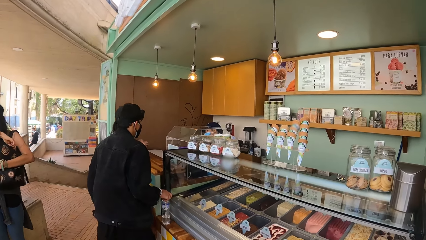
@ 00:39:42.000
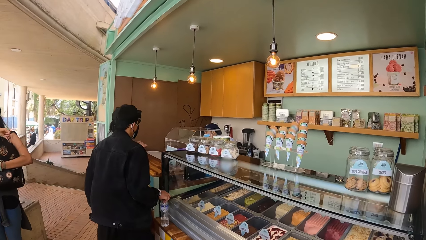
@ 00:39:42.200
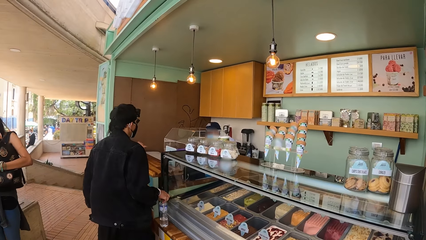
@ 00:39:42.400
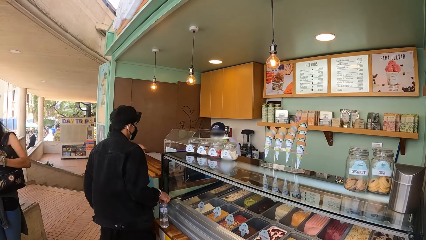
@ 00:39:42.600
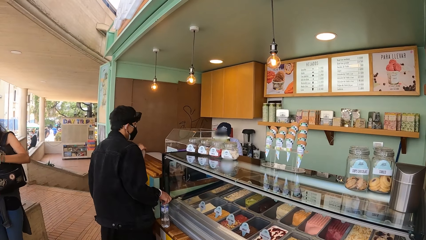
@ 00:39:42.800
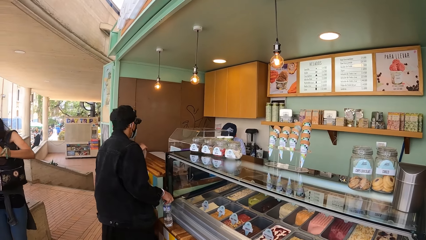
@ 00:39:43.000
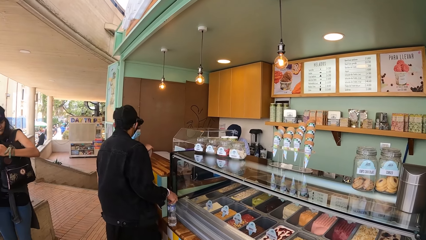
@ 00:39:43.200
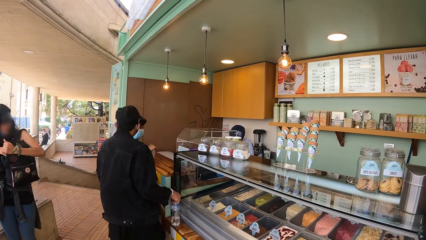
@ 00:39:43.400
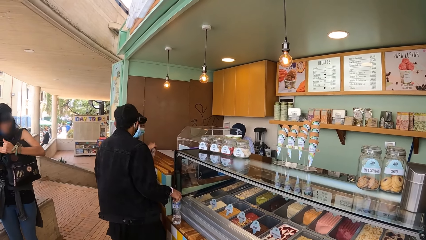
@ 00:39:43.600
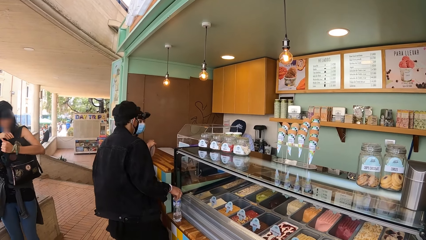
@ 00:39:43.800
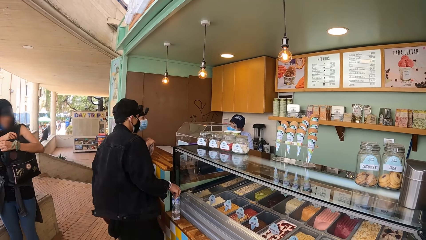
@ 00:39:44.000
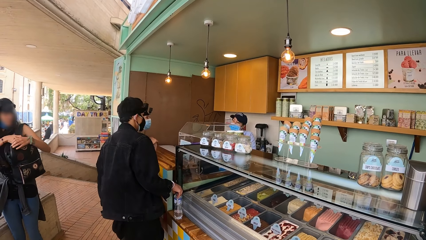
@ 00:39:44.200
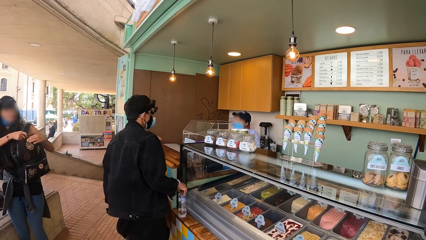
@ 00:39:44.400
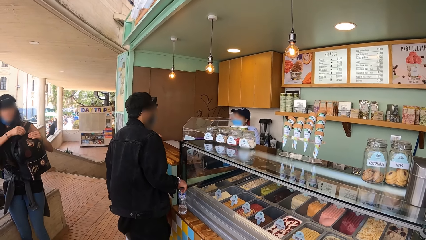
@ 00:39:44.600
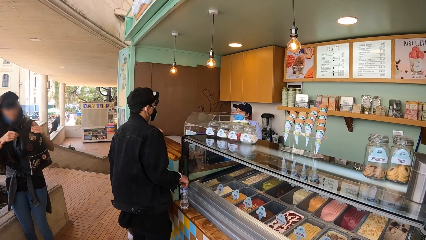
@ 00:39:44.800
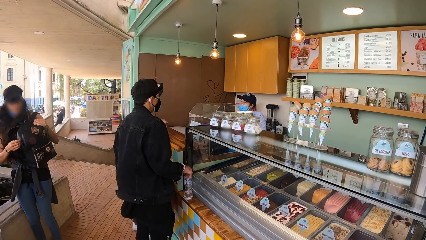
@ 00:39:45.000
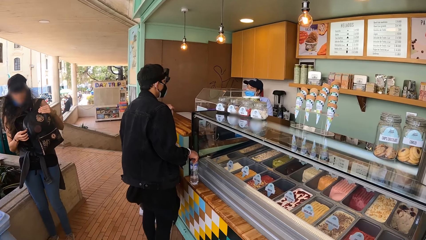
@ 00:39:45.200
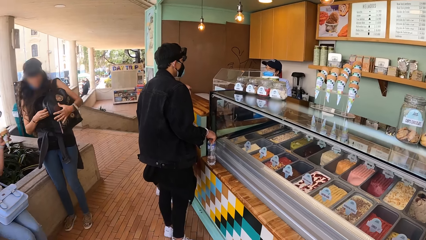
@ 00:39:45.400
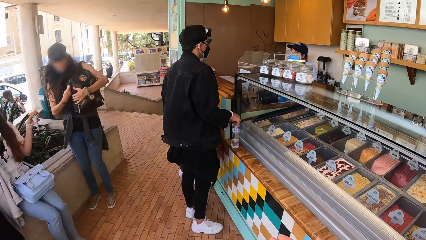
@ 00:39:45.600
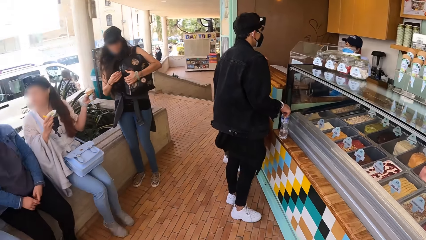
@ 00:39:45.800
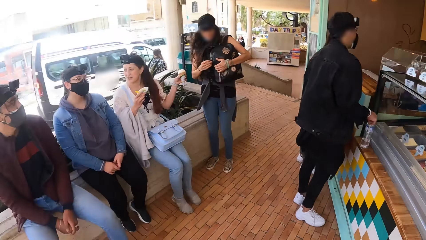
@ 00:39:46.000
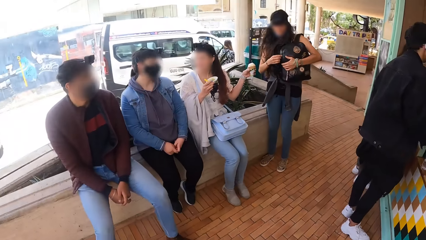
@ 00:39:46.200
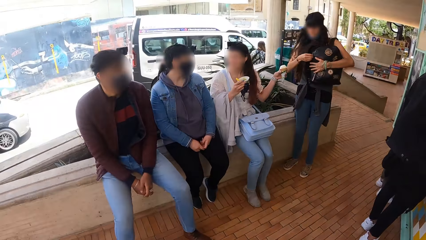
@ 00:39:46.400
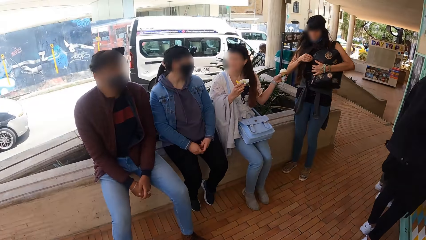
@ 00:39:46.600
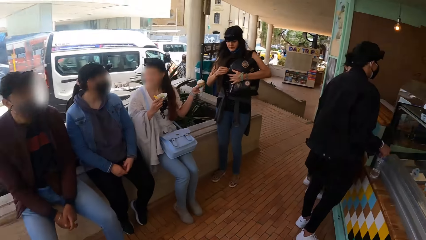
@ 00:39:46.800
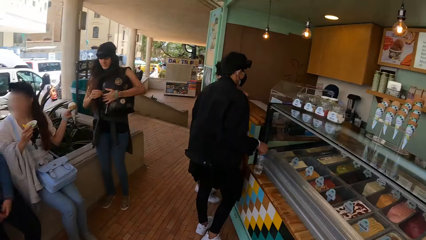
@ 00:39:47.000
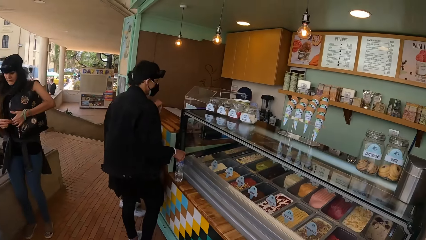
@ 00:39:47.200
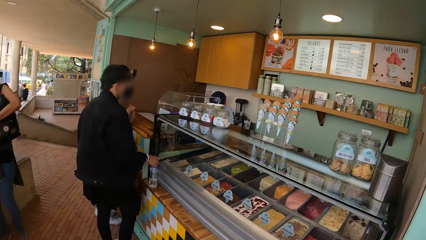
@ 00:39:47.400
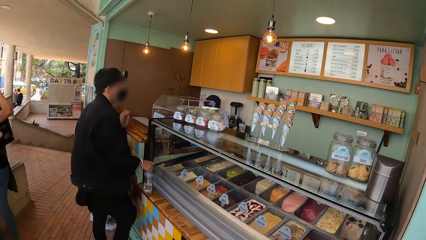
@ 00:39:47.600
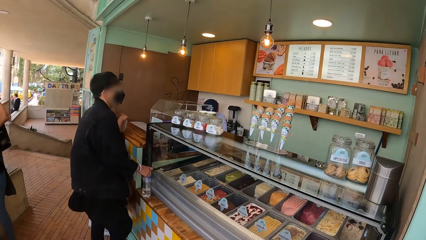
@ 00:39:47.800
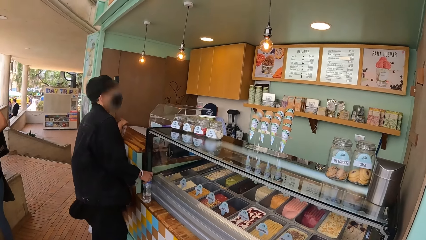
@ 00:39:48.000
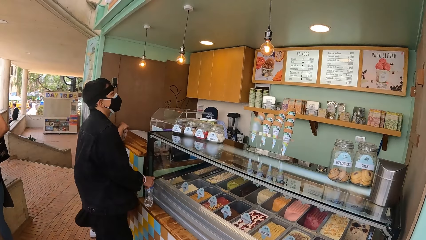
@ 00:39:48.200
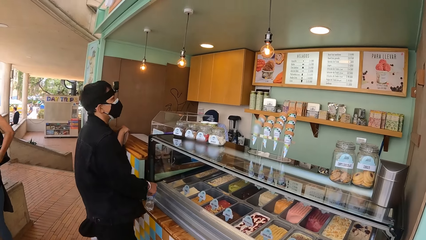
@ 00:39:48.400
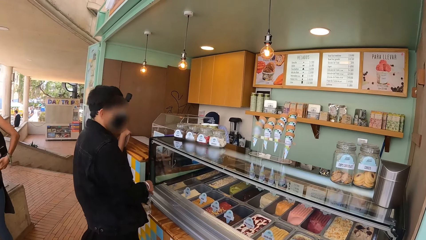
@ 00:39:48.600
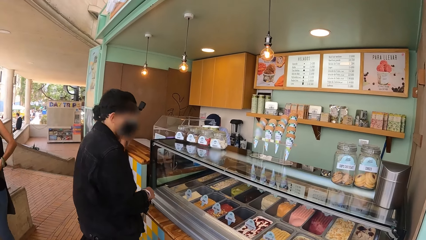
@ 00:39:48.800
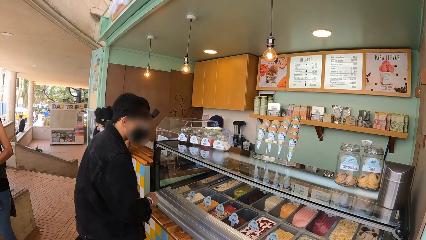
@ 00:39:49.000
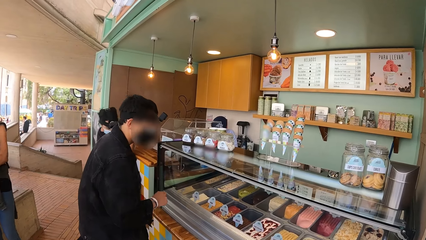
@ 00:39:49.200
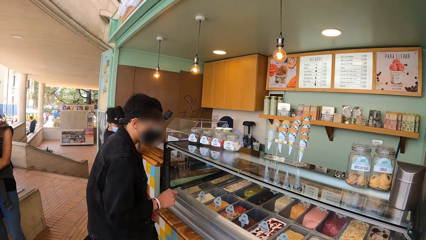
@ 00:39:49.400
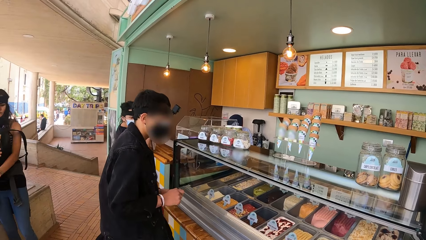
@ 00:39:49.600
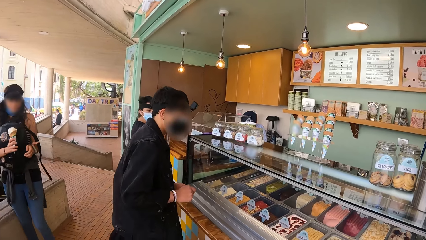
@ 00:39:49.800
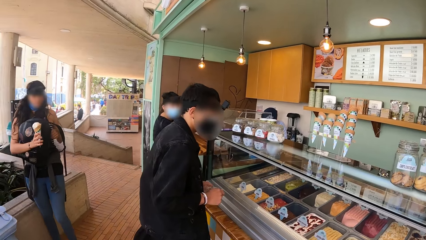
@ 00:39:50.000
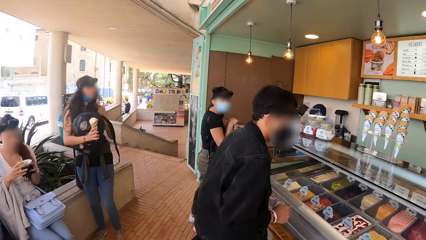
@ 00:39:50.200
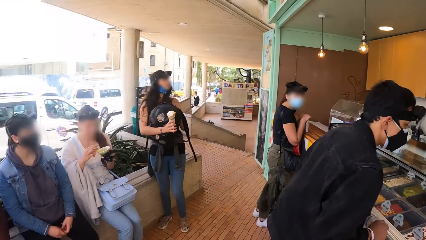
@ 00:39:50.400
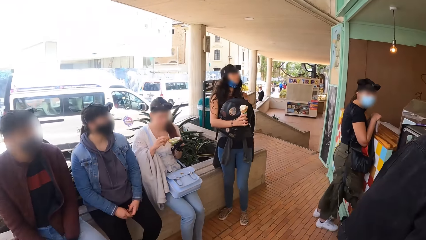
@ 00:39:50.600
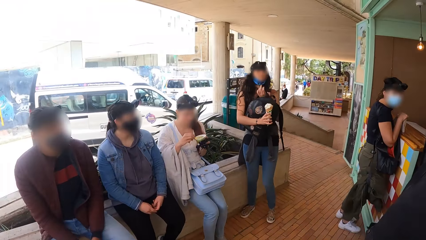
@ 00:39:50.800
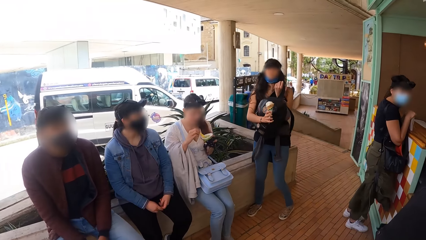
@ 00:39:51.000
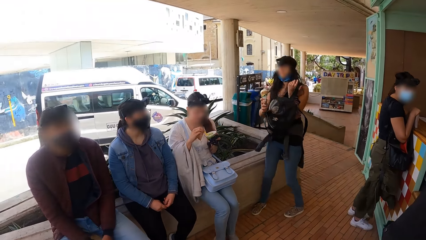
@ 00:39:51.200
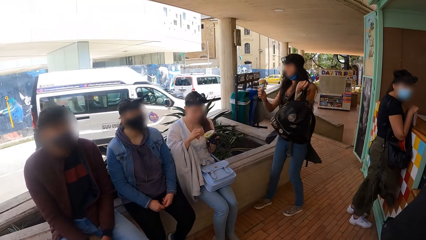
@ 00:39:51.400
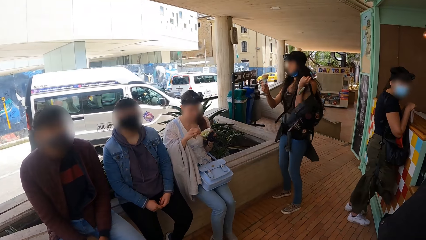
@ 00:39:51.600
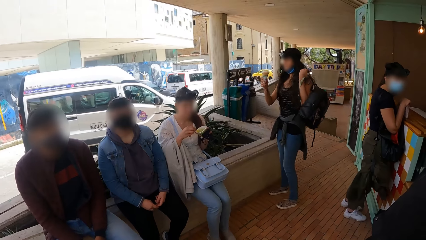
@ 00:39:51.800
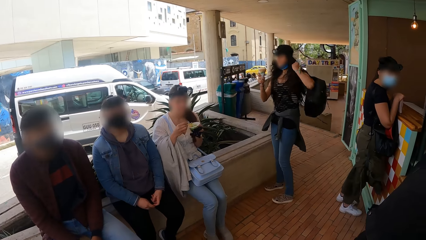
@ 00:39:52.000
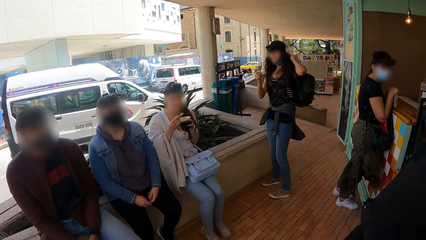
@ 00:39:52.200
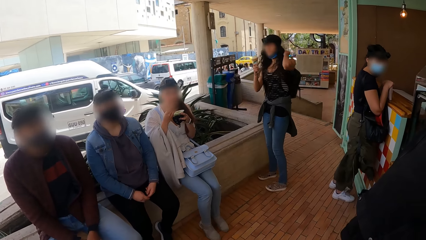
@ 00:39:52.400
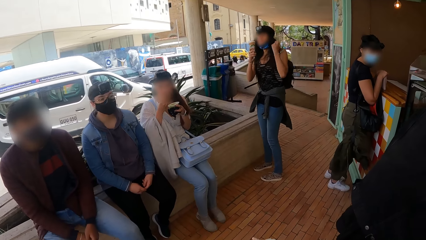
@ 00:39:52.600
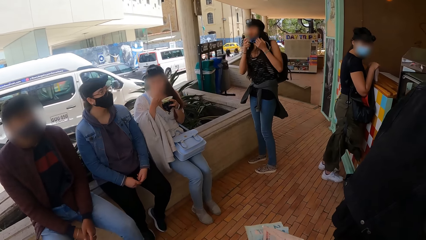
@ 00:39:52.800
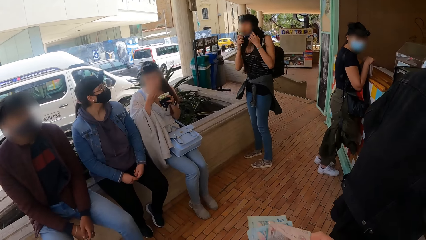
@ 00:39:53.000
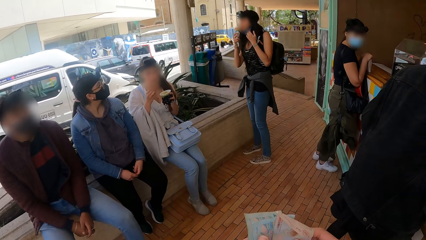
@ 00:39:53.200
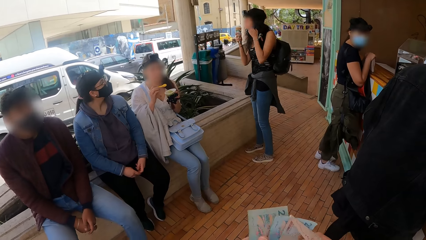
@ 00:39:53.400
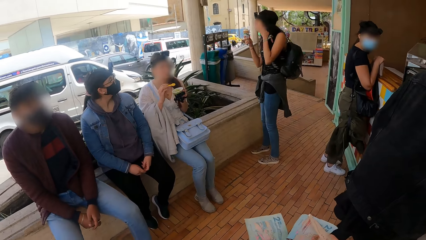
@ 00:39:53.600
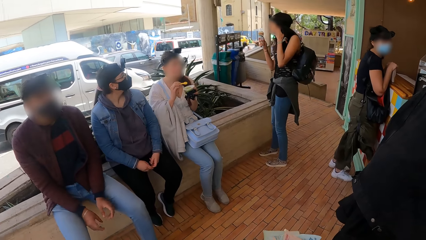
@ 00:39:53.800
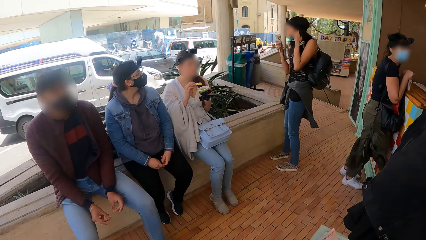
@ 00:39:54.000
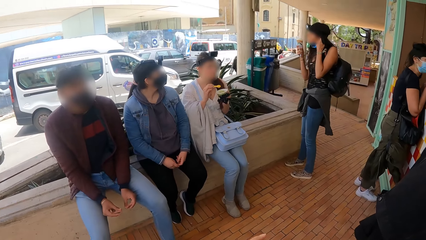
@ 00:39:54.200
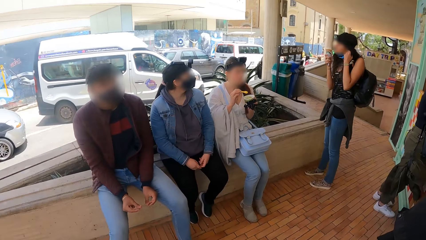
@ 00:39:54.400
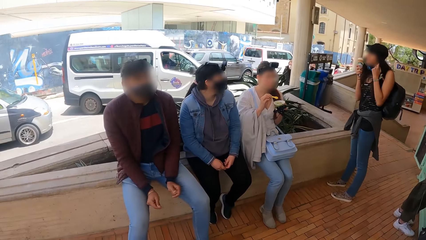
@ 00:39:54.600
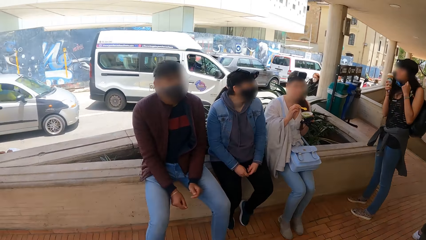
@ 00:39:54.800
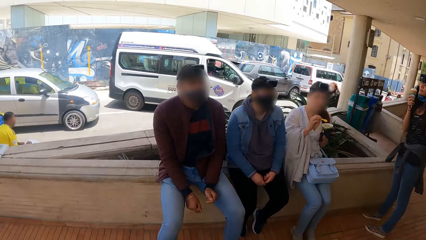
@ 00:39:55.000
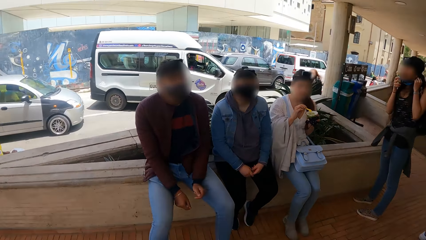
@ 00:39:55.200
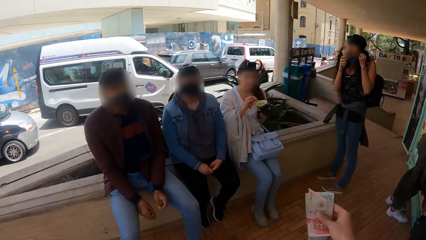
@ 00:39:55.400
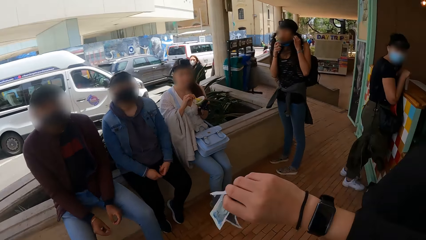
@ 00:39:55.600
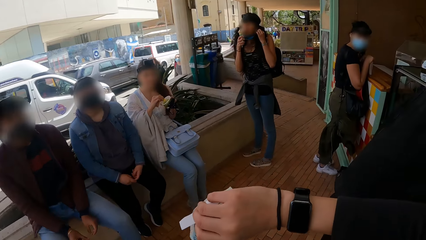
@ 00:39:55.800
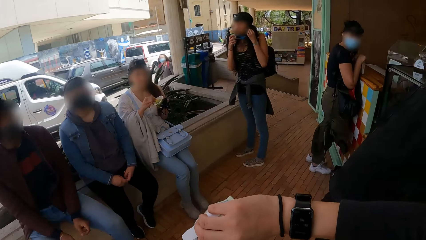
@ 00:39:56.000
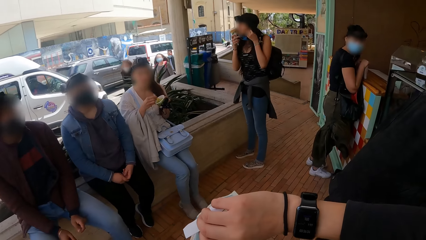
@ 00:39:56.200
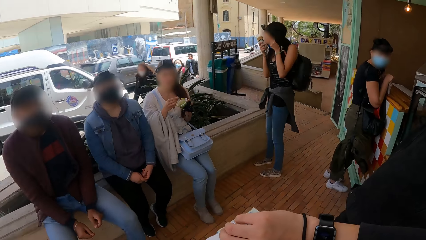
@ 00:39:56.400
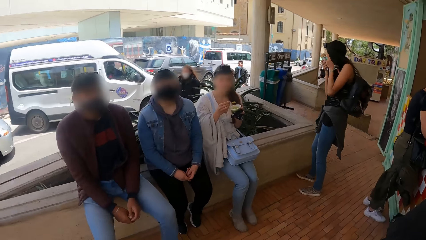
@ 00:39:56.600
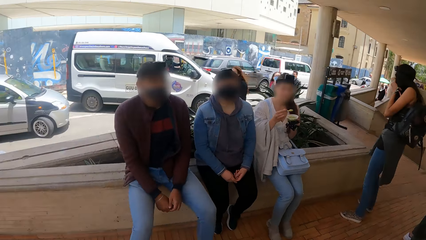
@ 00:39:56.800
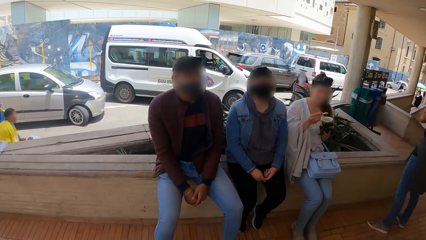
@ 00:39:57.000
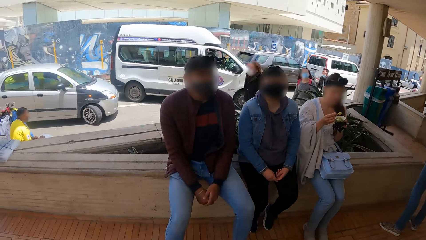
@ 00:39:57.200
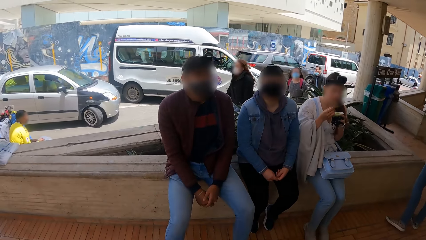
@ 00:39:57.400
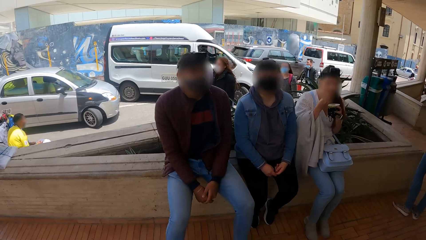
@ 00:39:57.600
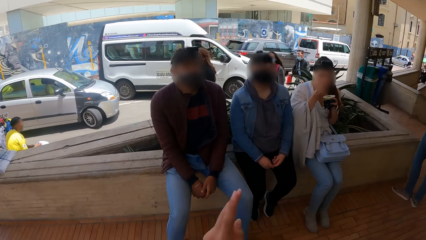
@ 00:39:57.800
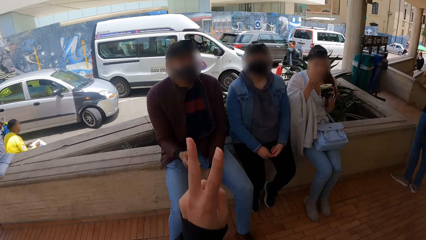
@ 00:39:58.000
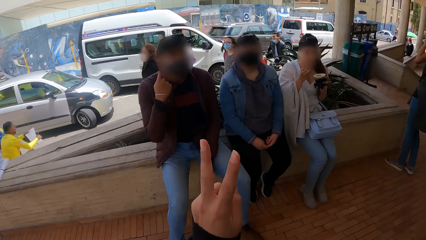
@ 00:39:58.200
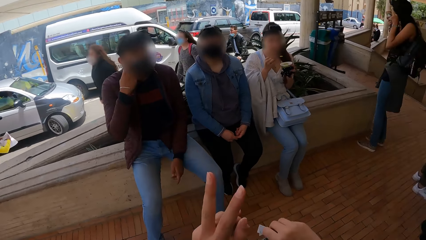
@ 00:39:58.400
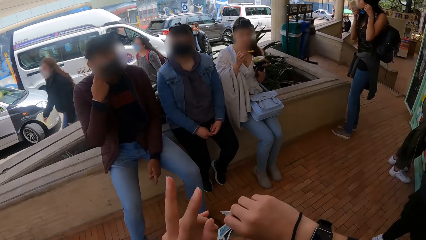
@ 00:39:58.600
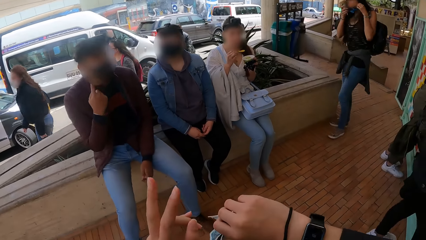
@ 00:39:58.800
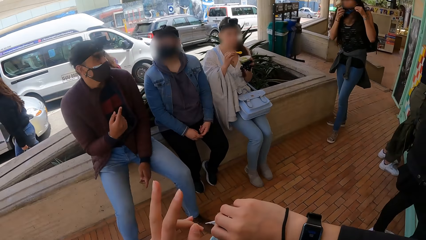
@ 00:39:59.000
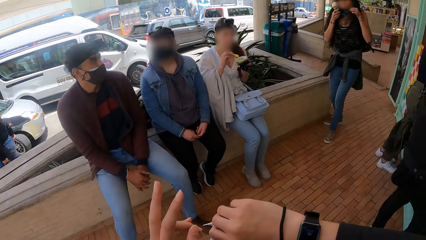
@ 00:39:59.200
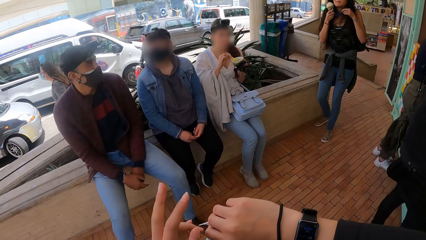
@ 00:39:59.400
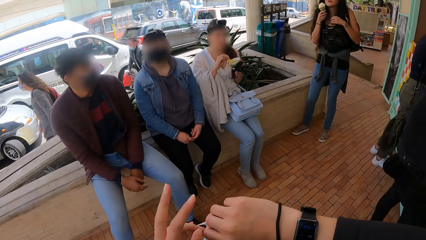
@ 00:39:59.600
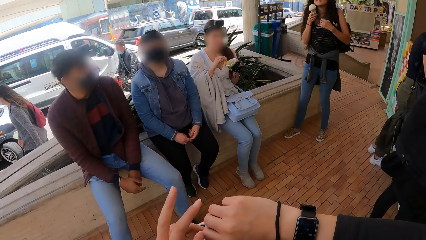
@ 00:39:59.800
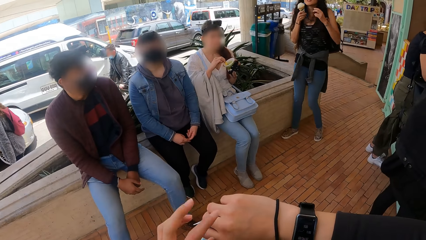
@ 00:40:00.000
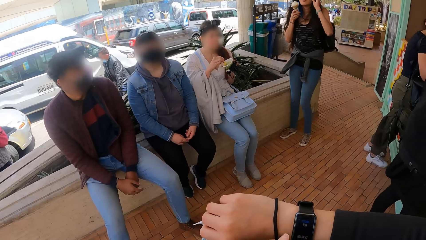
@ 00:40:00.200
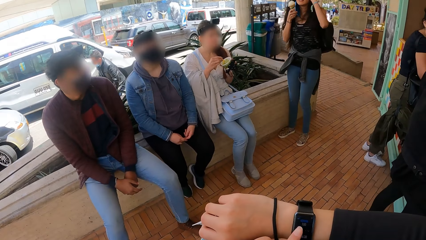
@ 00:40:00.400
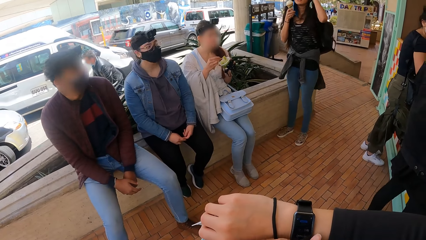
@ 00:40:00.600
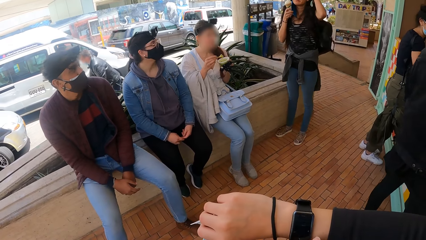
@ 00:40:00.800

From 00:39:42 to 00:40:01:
The camera wearer turns around. A man shows on the display with the right hand. A woman zips the bag with the right hand. She holds the bag with the left hand. The man stands before the counter. He moves a little. The camera wearer turns around. The woman swings the bag on the back and puts the backpack on the back. She eats the ice cream. The camera wearer holds the money with the left hand. They move the left hand fingers and show the left hand fingers.
